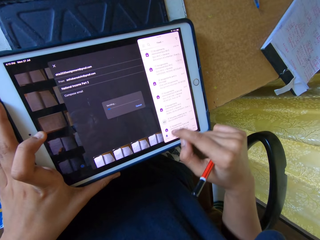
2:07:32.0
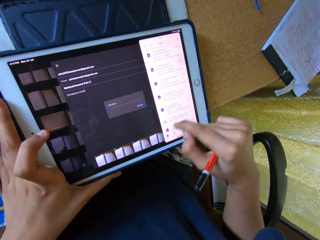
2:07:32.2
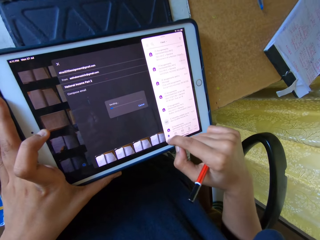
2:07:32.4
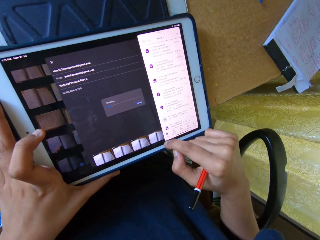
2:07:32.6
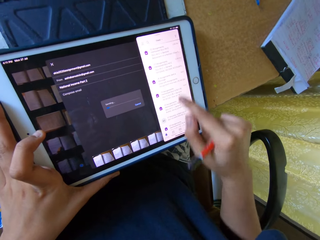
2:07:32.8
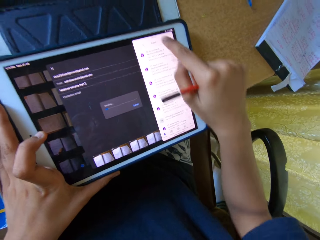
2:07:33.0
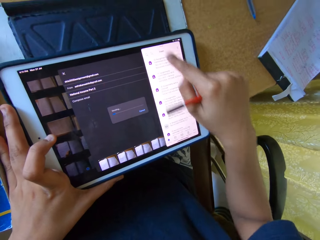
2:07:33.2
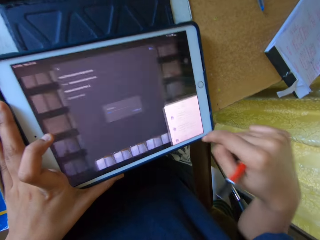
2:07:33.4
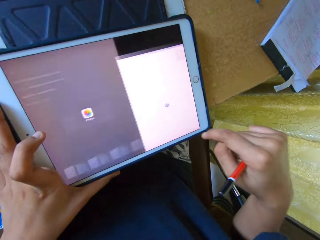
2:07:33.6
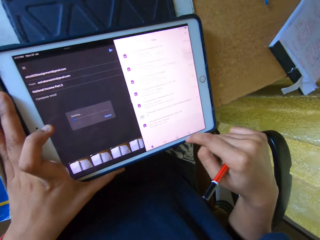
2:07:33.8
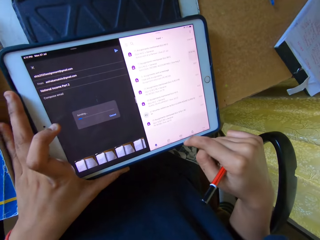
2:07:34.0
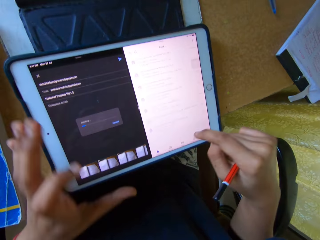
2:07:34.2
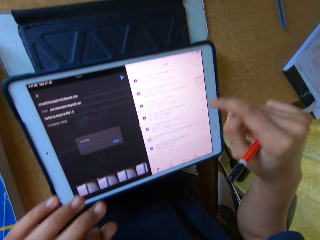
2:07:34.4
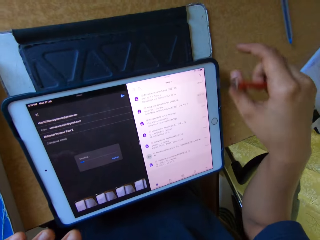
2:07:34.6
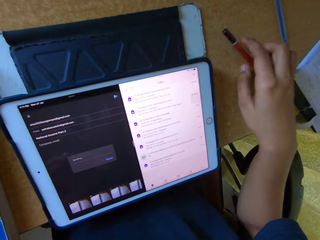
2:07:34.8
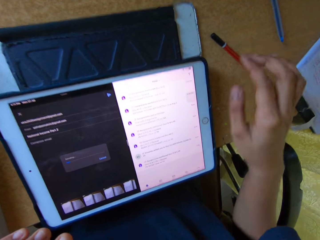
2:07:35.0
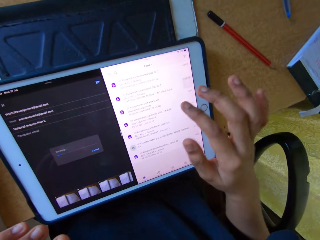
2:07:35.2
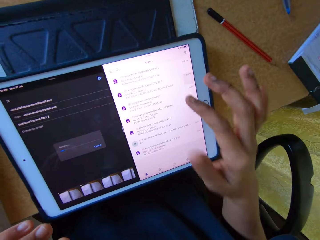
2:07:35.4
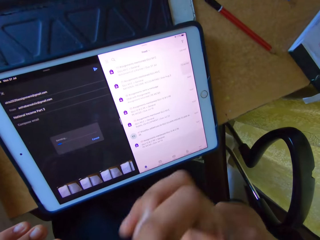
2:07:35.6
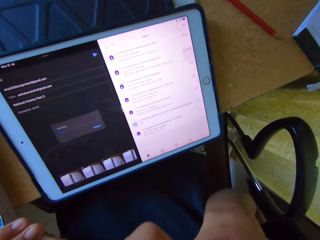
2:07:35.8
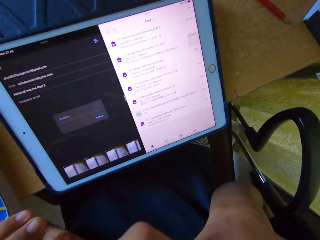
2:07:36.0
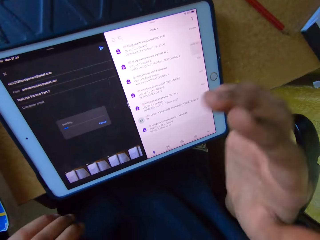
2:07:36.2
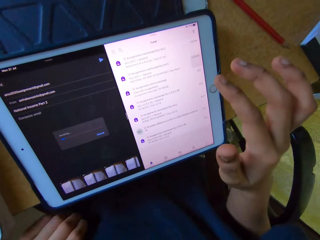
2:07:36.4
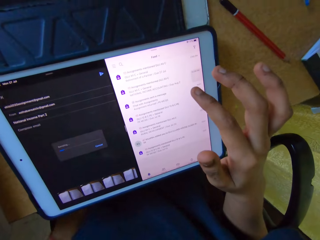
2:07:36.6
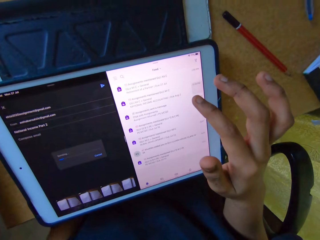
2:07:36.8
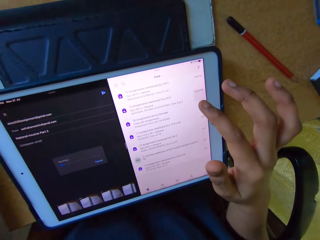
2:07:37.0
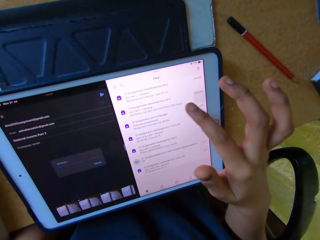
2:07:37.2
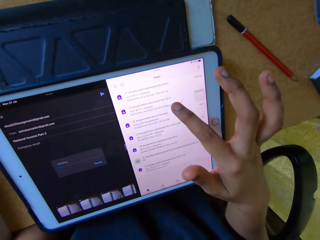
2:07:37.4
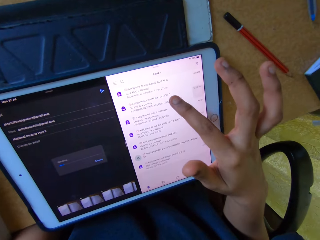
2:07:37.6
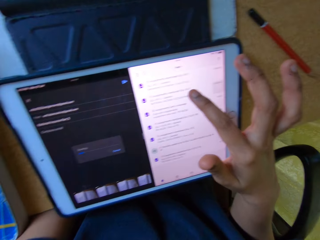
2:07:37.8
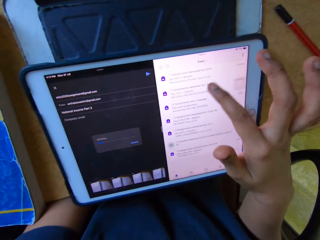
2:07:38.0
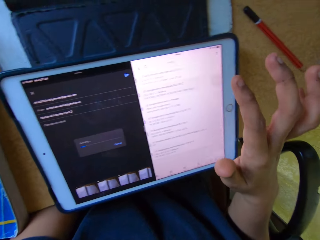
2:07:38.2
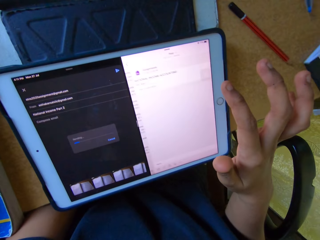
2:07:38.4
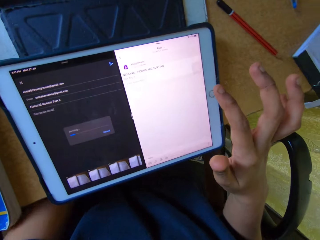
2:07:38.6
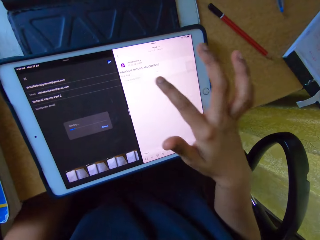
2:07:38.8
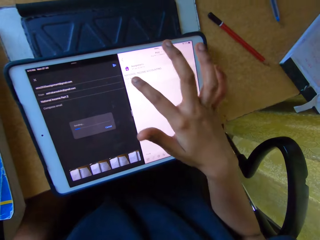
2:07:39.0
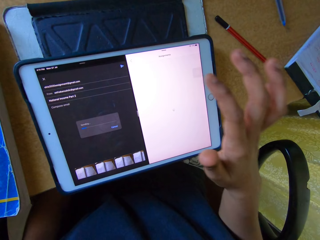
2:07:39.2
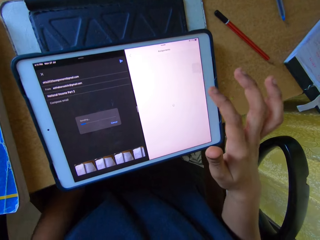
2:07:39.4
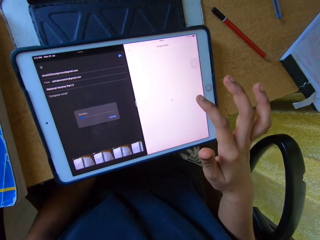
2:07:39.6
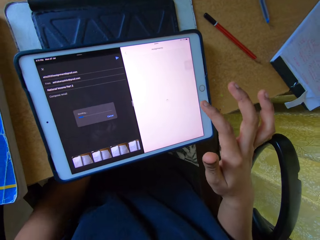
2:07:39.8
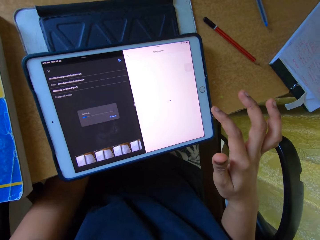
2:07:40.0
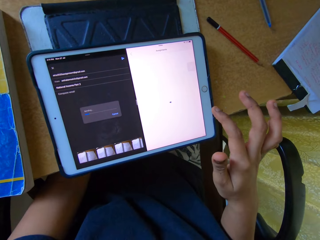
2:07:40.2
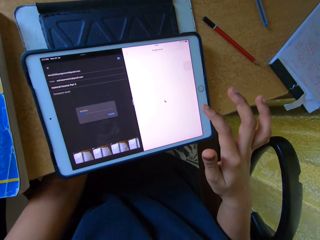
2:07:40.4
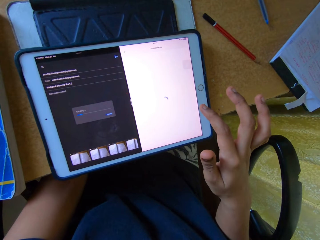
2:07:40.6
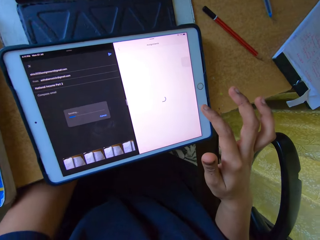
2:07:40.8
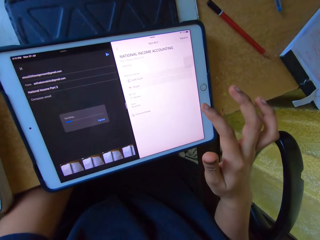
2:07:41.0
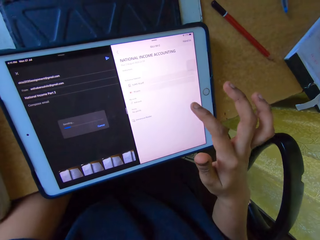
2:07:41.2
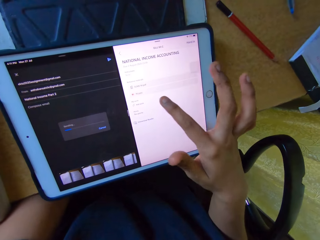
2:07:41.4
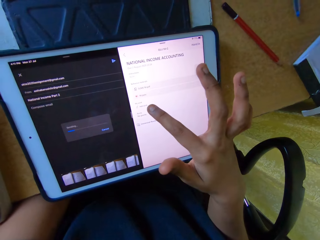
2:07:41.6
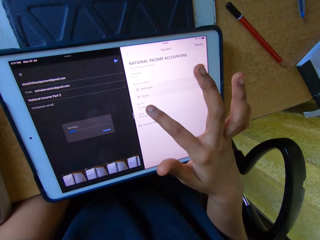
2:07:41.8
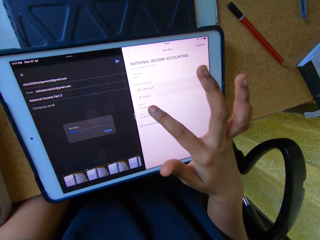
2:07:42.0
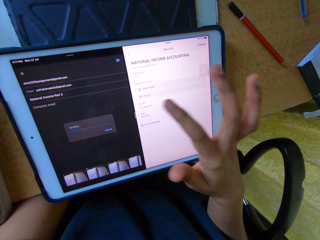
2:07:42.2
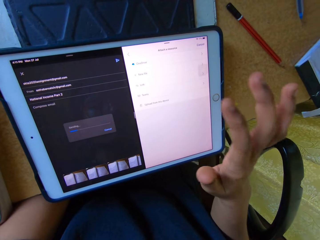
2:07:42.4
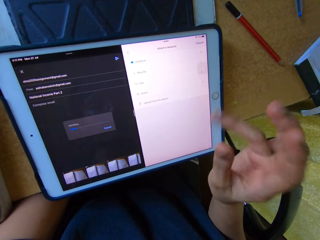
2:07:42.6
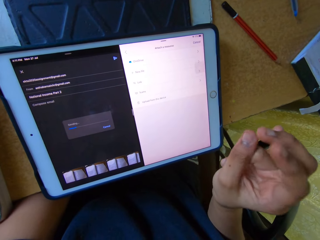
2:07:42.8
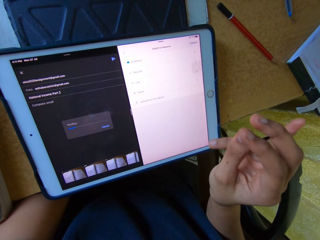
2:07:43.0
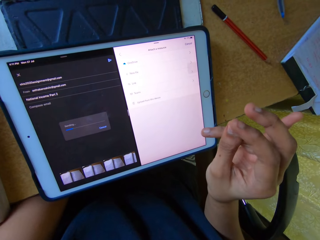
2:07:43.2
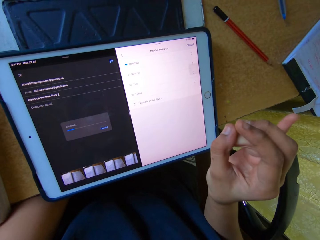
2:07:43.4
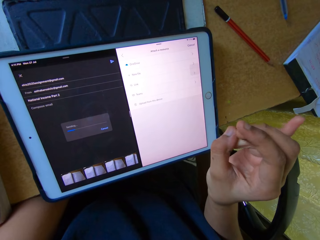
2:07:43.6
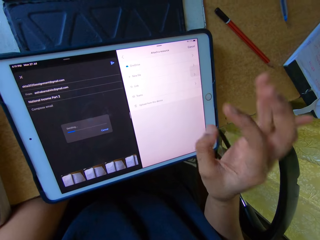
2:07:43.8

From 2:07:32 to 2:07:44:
The camera wearer scrolls down the screen. He moves his left hand from the tablet. He drops the pencil on the table. He touches the face. He uses his right hand on the tablet. He clicks on a message. He clicks on the tablet. He clicks on it again.

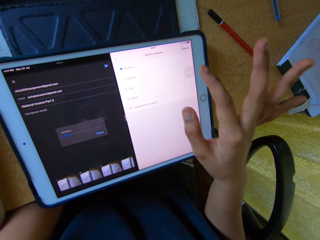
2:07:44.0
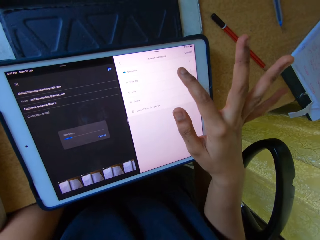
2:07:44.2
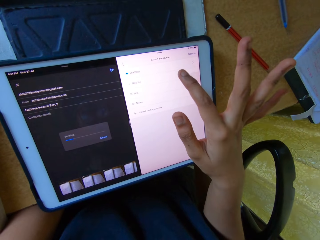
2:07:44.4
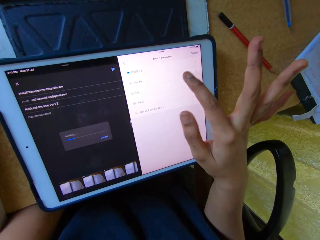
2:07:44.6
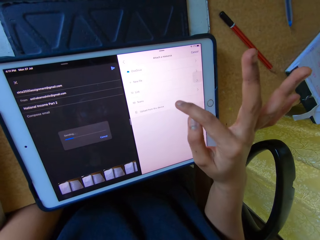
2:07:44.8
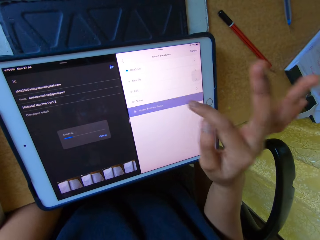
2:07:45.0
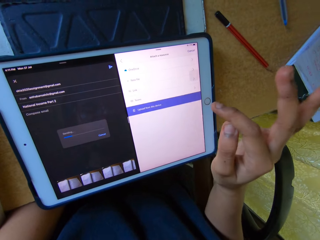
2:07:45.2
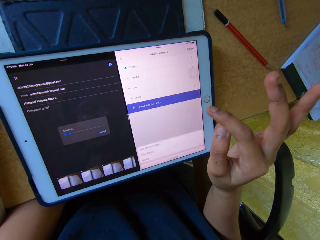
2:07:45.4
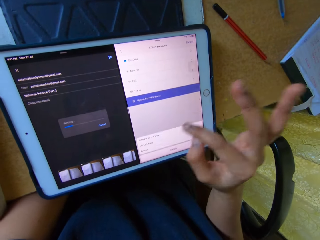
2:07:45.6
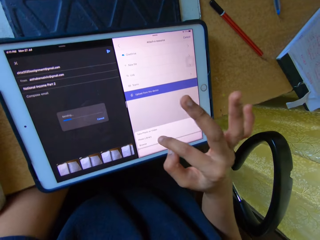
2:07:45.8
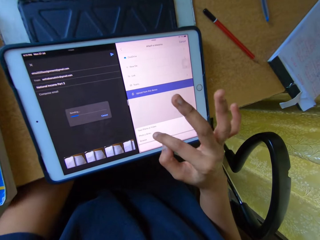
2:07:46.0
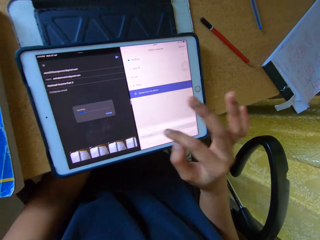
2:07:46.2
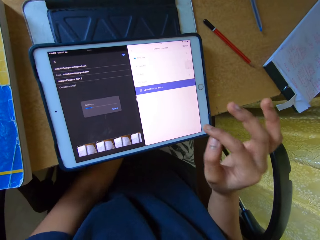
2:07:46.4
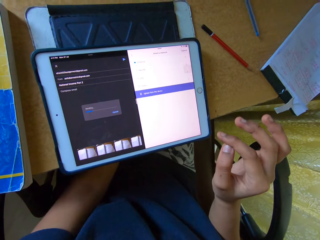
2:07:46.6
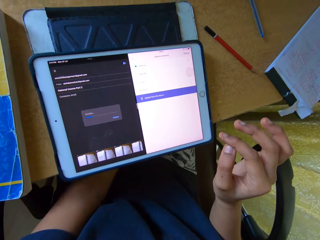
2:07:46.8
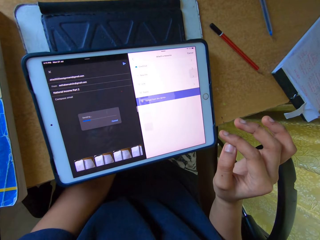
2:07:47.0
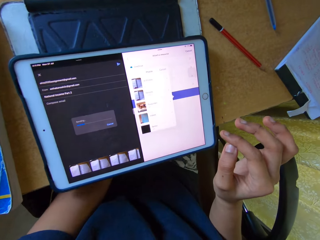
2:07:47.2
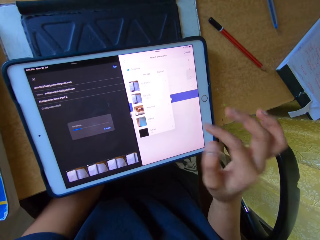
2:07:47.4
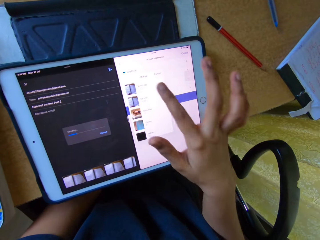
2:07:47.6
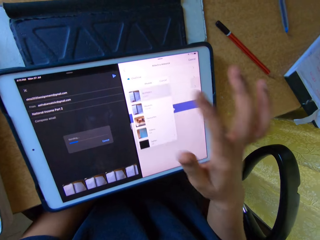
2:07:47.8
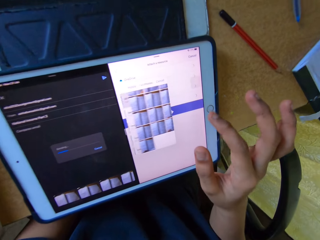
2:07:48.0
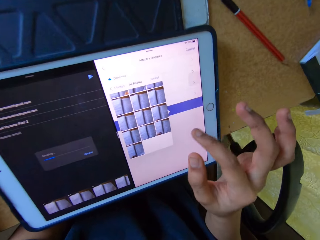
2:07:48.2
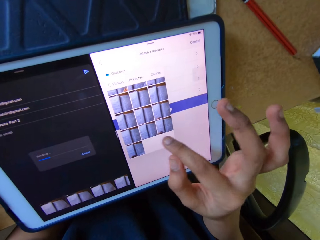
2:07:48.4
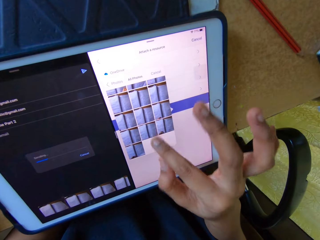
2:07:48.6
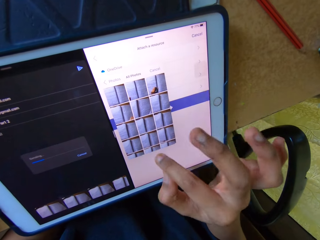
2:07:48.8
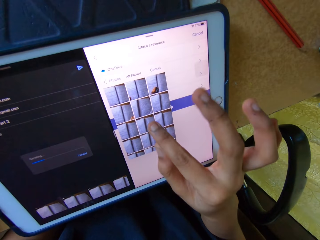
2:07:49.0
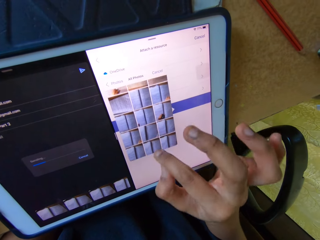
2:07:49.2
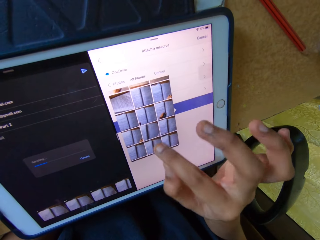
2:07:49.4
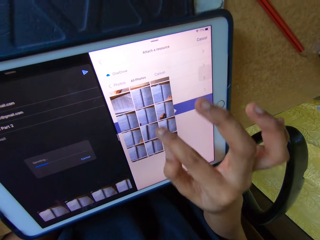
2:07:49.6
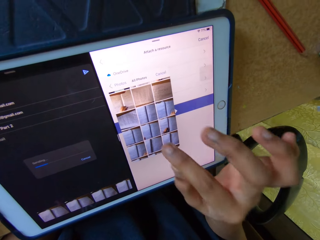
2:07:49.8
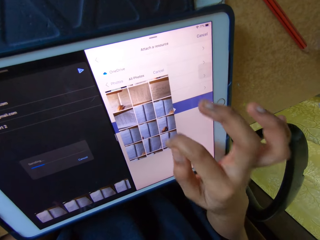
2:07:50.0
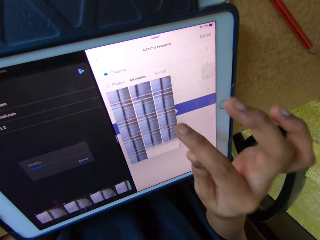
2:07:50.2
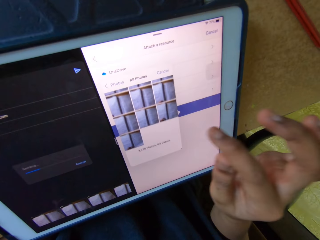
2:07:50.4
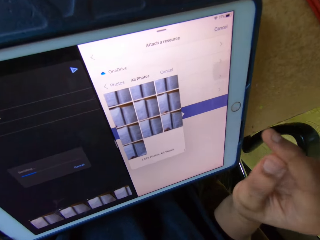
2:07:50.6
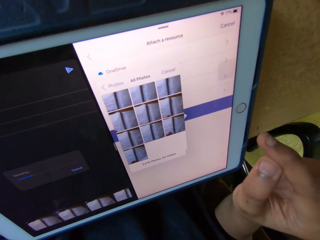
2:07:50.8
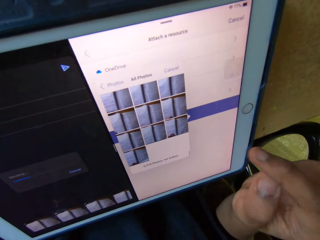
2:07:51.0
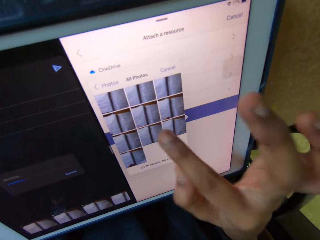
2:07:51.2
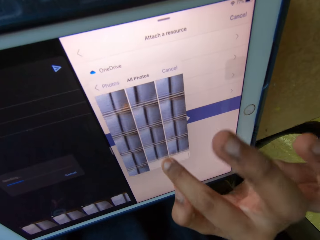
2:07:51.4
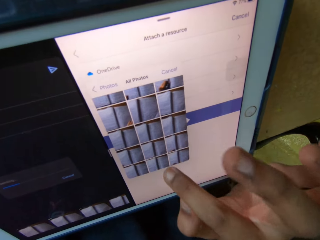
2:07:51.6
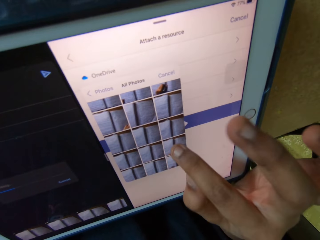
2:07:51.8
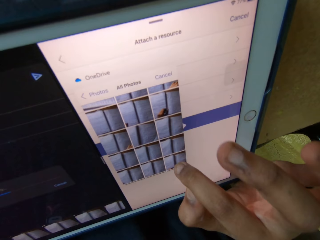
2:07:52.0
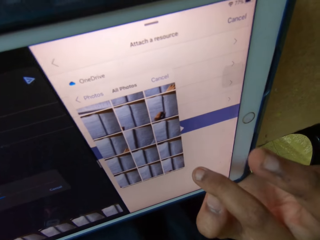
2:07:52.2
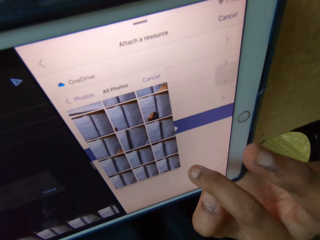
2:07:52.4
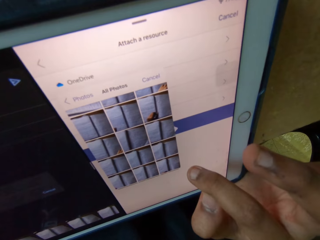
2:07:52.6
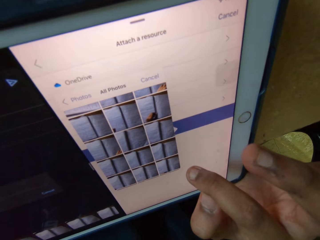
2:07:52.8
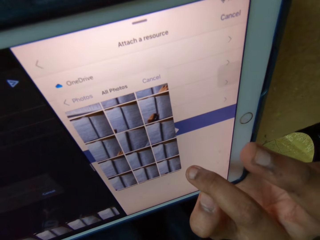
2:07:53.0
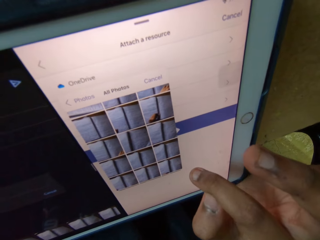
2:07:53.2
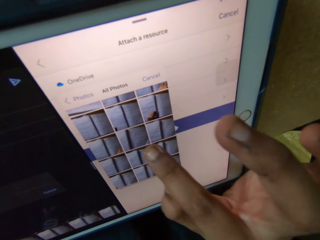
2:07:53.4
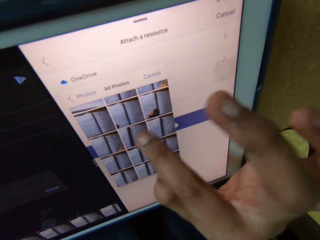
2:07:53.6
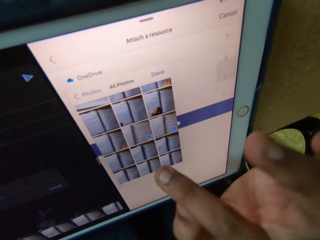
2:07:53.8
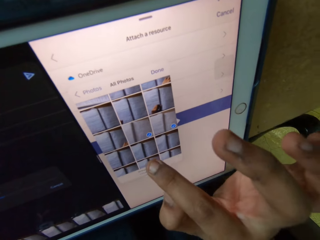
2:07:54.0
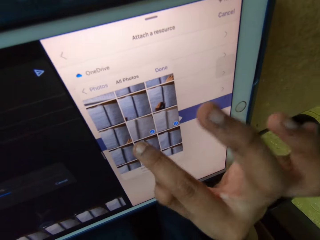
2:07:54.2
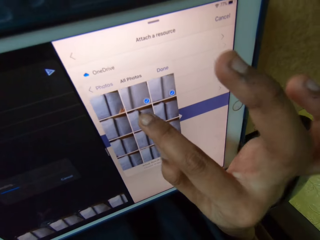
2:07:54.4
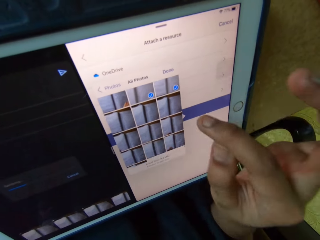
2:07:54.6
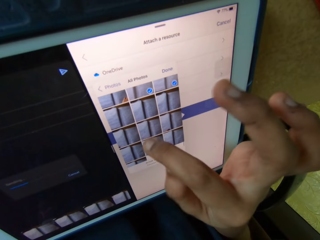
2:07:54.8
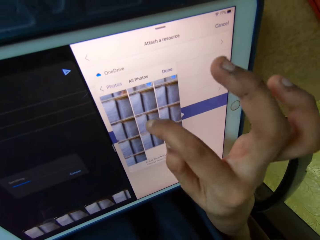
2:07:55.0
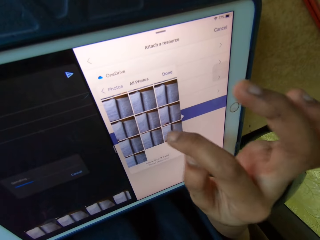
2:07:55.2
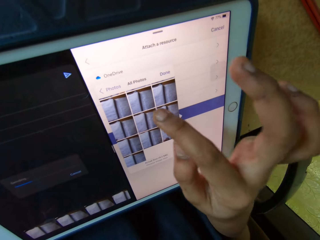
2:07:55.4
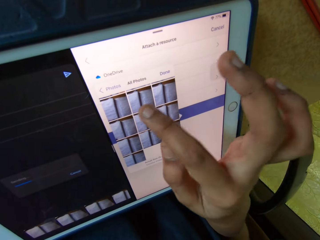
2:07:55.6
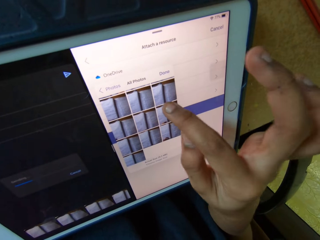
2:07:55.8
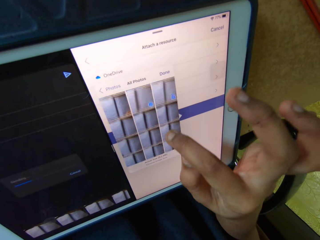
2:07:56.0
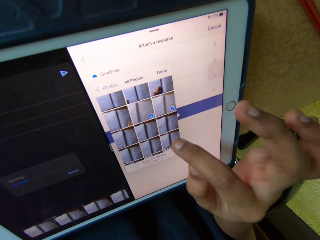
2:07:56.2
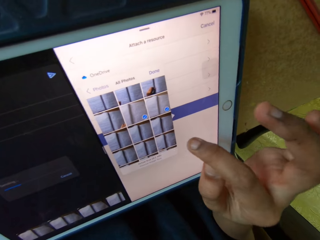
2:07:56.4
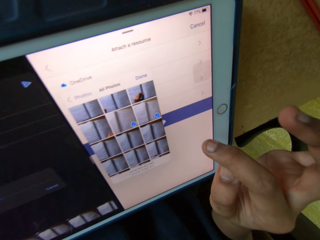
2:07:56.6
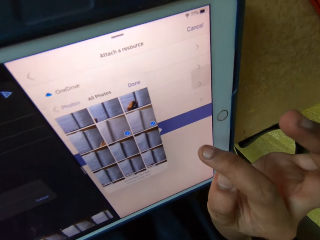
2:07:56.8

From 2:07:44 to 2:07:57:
The camera wearer clicks on the tablet. They click on it again. They click on an image. They scroll down the images. They select two images. They scroll down the images.
